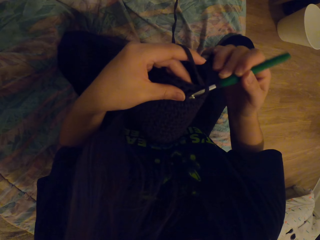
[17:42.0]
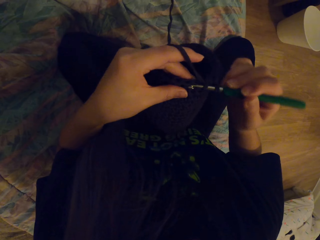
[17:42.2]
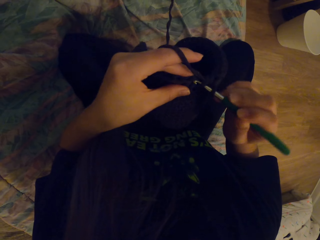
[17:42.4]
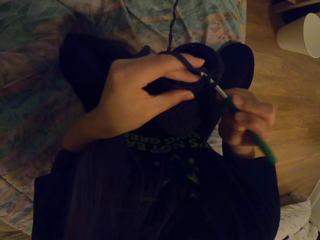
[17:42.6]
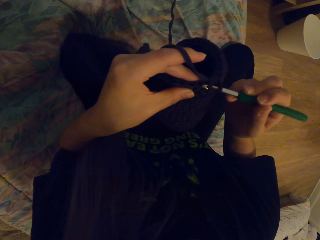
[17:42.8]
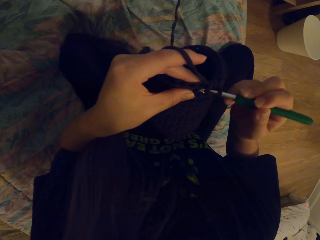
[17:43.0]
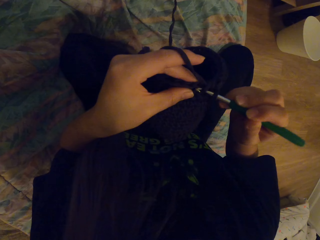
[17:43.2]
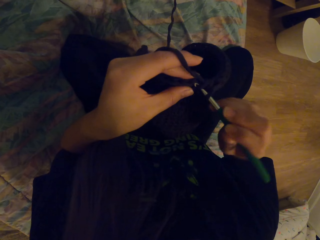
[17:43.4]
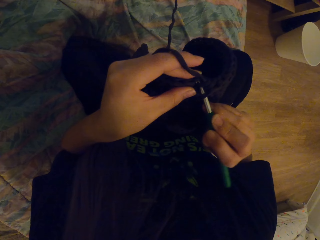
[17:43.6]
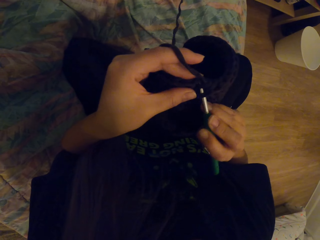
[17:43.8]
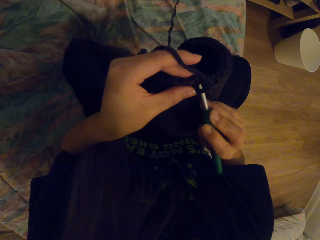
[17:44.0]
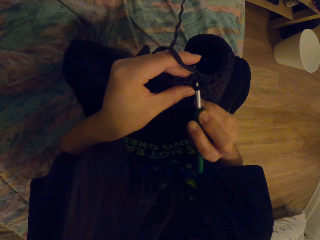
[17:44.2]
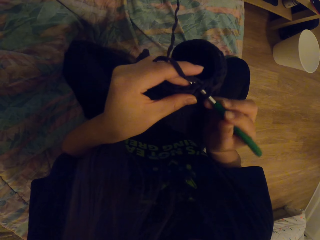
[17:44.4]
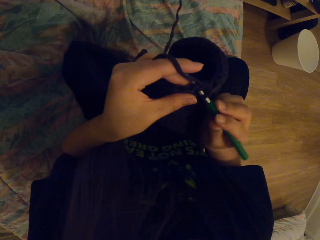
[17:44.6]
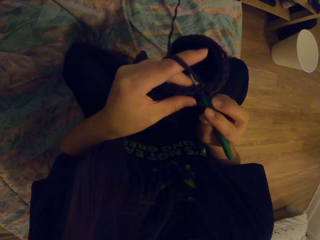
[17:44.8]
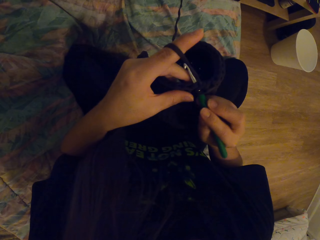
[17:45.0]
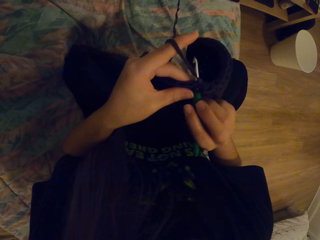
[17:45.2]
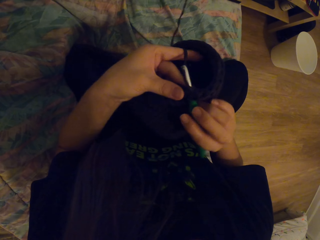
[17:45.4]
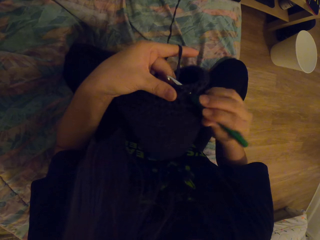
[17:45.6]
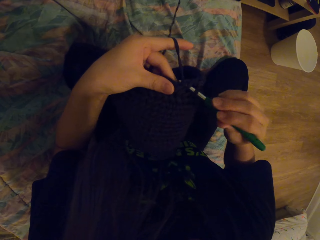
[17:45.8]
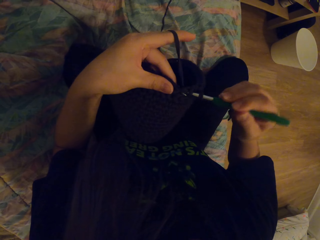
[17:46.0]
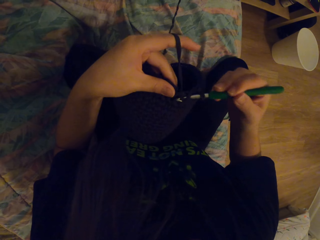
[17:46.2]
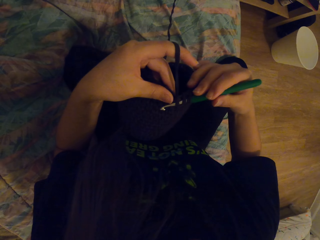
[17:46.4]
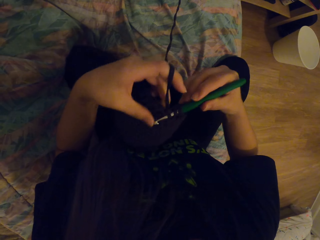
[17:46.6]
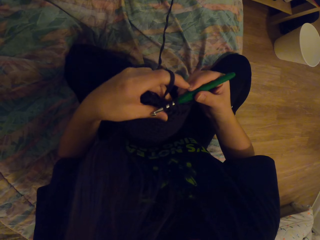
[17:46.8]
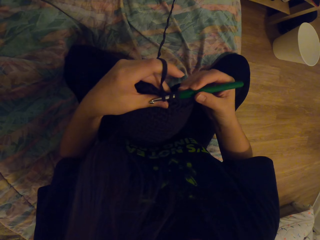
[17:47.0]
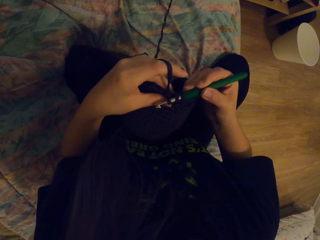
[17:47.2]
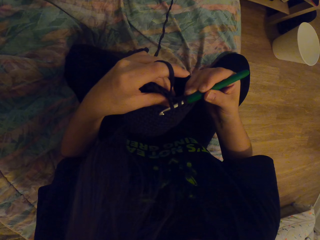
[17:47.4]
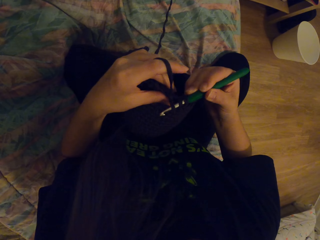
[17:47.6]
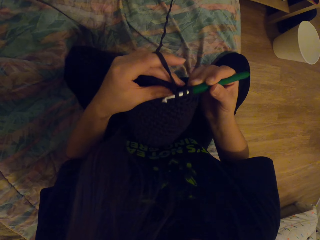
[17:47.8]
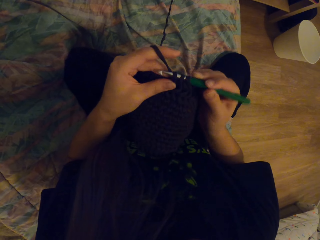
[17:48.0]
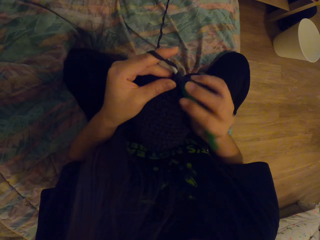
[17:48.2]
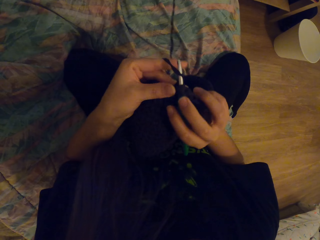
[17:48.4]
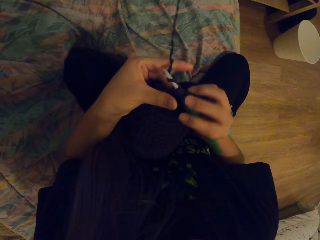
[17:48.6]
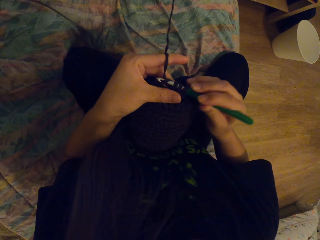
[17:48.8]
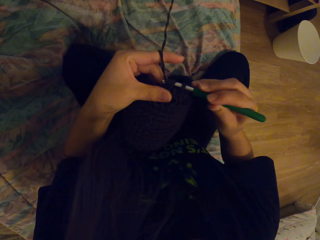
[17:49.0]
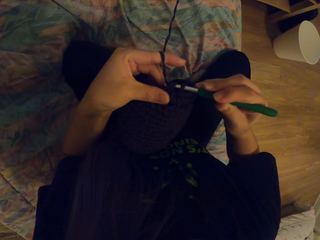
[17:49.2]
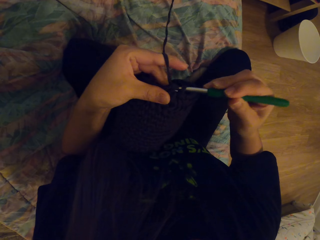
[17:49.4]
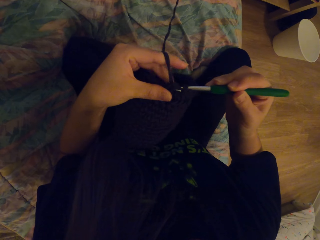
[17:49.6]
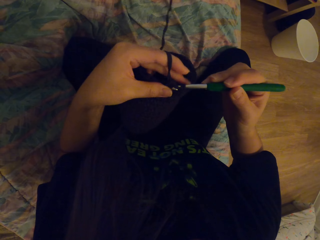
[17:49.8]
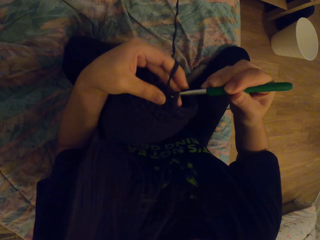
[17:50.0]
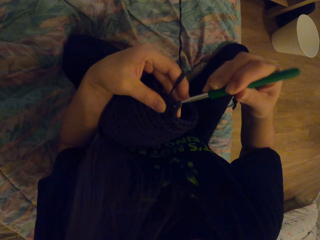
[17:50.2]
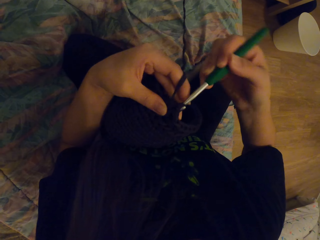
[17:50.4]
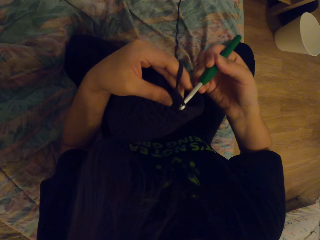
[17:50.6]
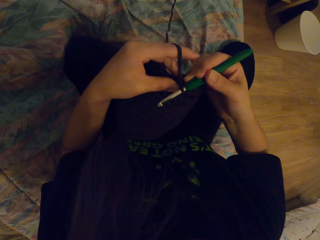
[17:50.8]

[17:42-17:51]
The camera wearer inserts the crochet in the fabric. They weave the fabric with the crochet.

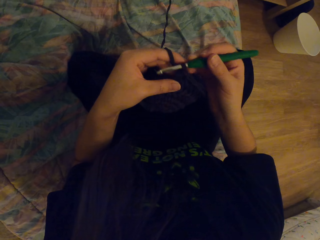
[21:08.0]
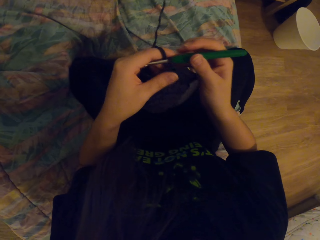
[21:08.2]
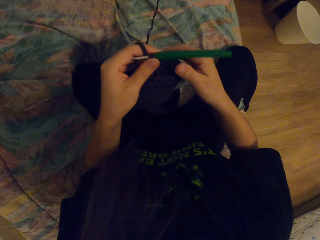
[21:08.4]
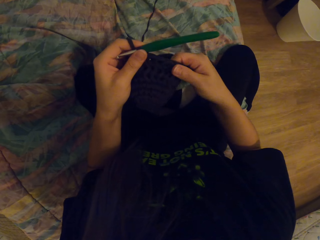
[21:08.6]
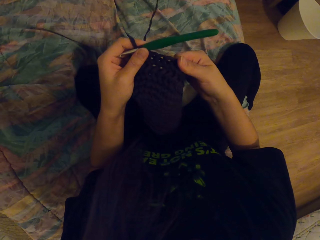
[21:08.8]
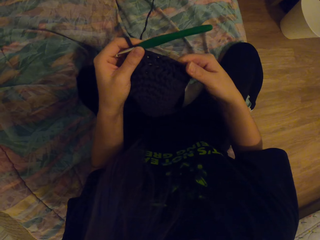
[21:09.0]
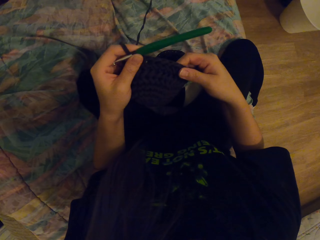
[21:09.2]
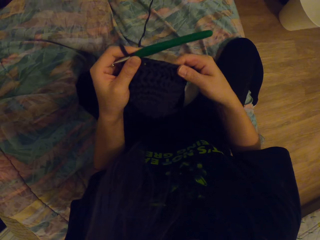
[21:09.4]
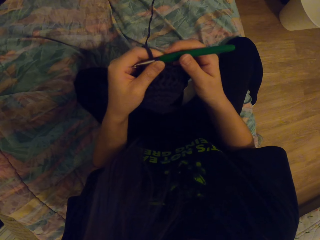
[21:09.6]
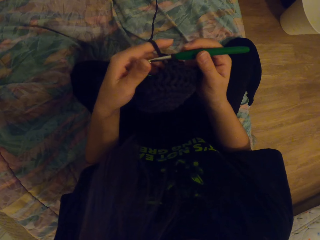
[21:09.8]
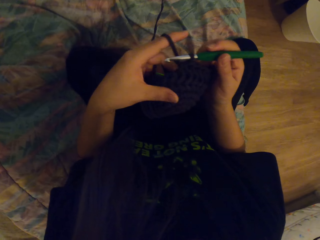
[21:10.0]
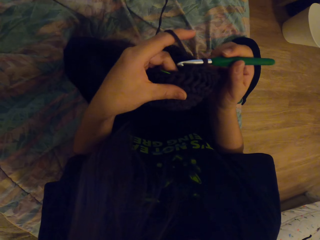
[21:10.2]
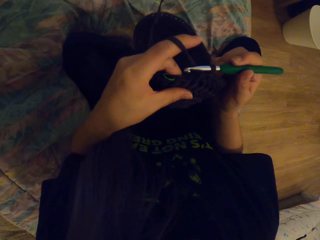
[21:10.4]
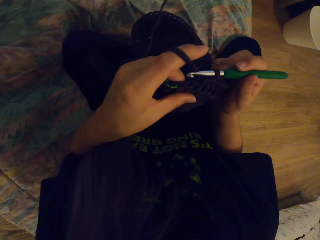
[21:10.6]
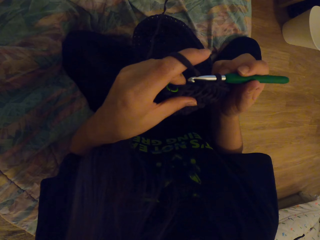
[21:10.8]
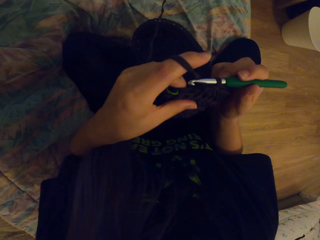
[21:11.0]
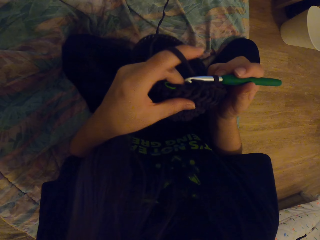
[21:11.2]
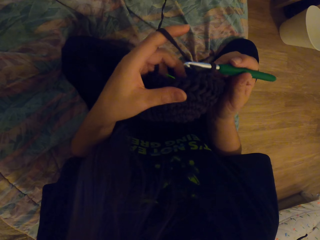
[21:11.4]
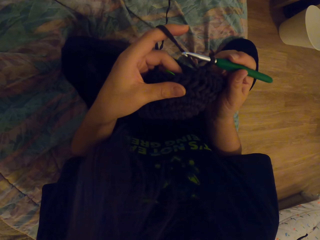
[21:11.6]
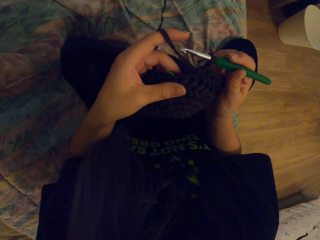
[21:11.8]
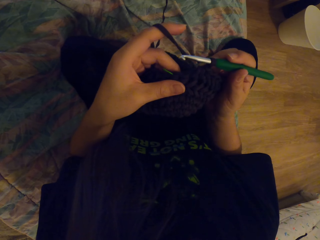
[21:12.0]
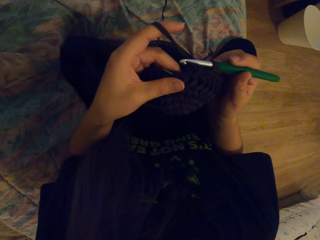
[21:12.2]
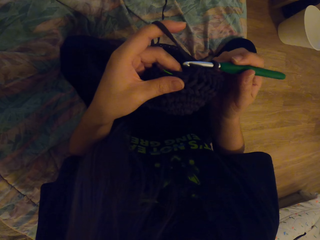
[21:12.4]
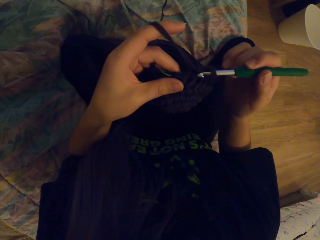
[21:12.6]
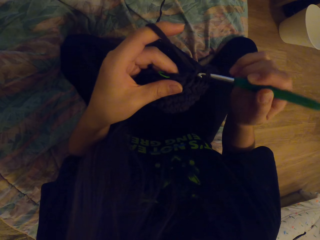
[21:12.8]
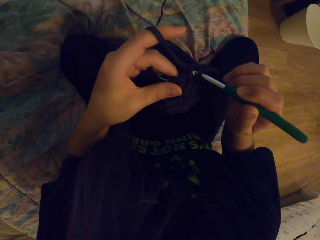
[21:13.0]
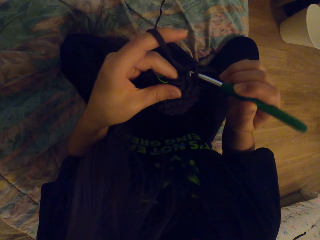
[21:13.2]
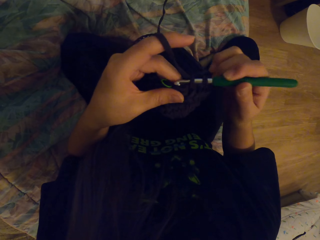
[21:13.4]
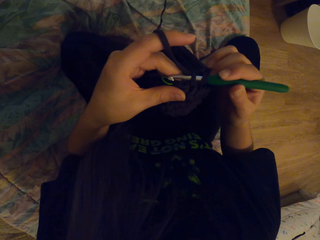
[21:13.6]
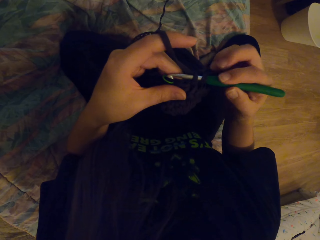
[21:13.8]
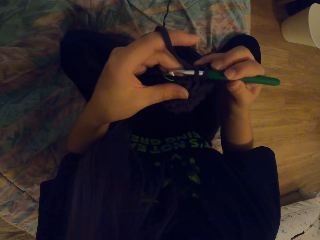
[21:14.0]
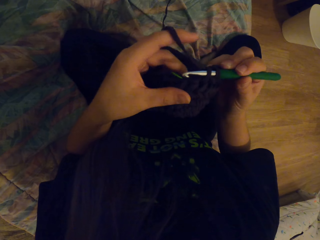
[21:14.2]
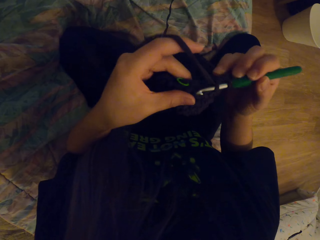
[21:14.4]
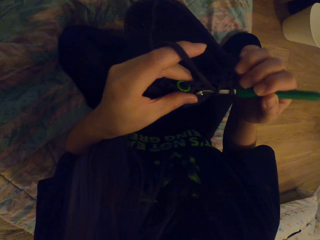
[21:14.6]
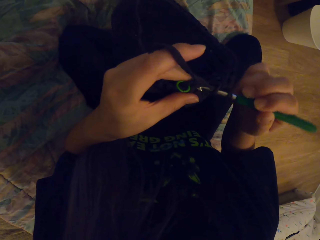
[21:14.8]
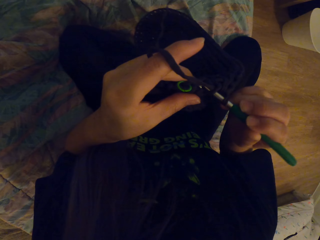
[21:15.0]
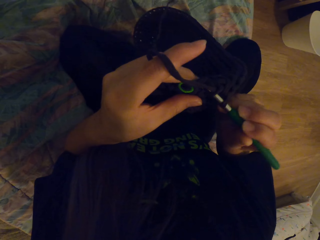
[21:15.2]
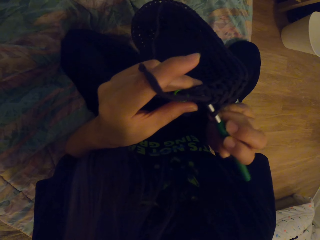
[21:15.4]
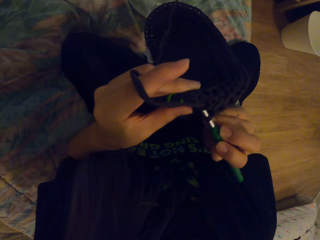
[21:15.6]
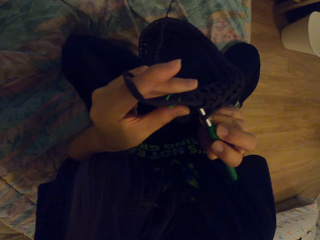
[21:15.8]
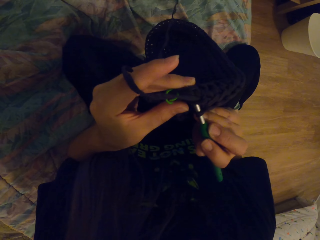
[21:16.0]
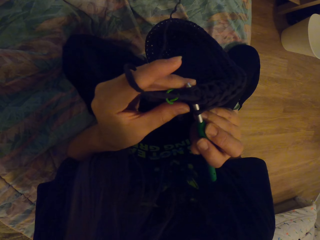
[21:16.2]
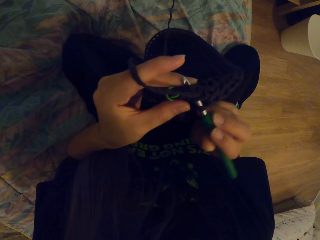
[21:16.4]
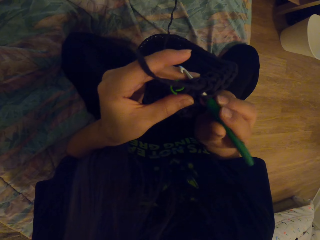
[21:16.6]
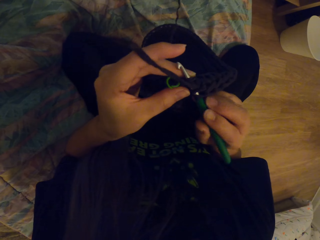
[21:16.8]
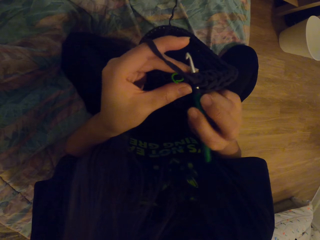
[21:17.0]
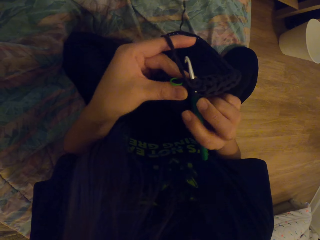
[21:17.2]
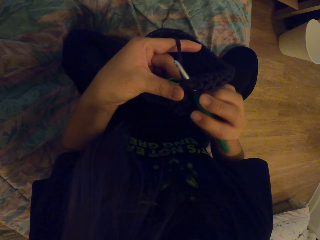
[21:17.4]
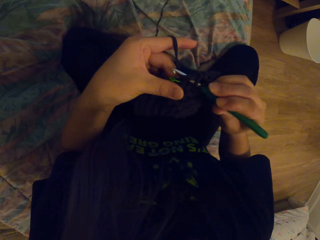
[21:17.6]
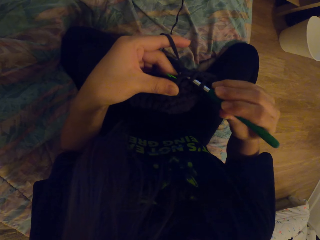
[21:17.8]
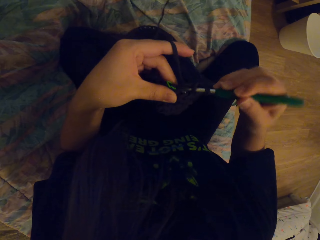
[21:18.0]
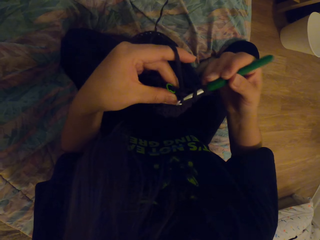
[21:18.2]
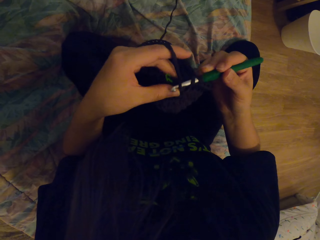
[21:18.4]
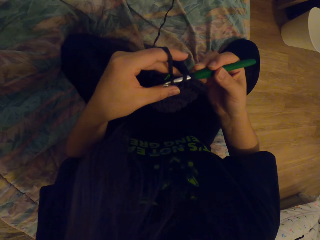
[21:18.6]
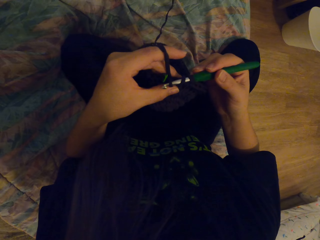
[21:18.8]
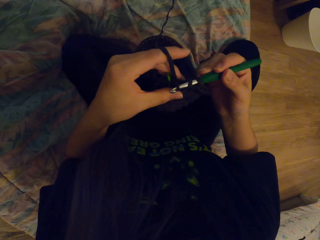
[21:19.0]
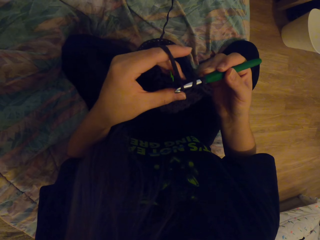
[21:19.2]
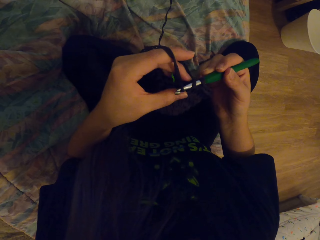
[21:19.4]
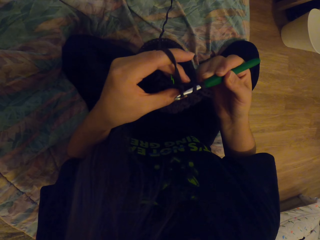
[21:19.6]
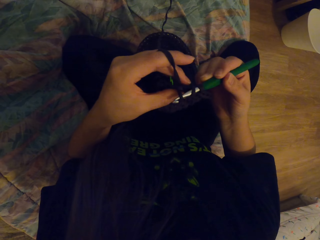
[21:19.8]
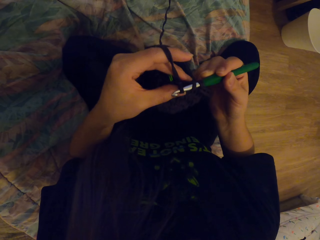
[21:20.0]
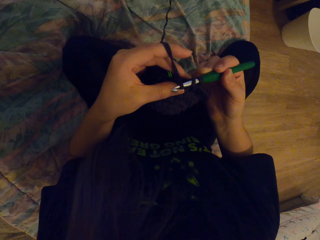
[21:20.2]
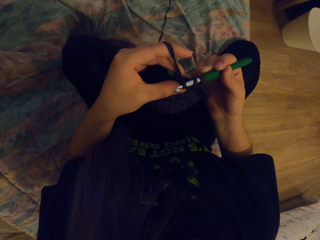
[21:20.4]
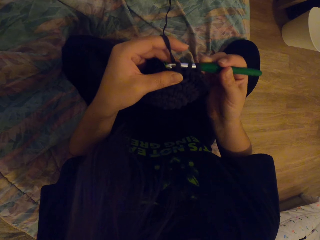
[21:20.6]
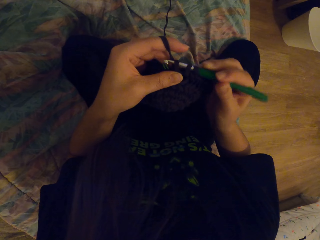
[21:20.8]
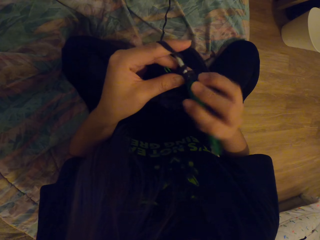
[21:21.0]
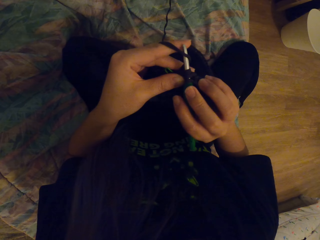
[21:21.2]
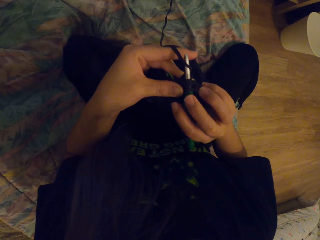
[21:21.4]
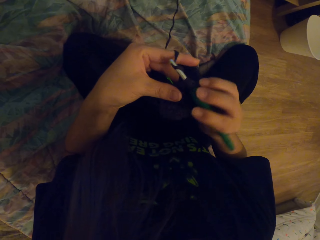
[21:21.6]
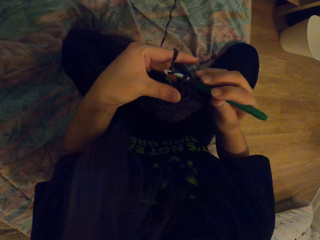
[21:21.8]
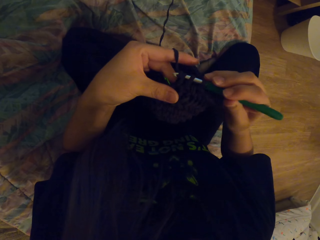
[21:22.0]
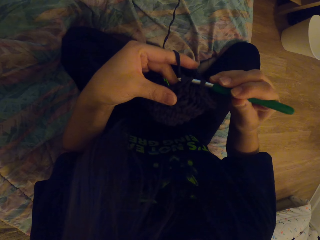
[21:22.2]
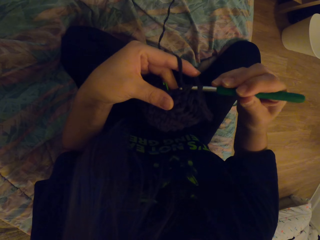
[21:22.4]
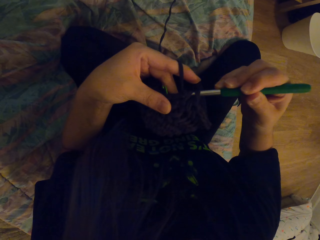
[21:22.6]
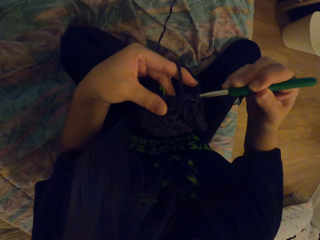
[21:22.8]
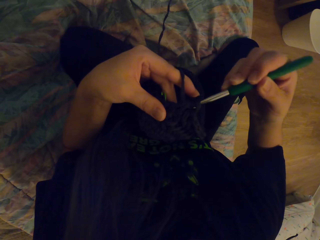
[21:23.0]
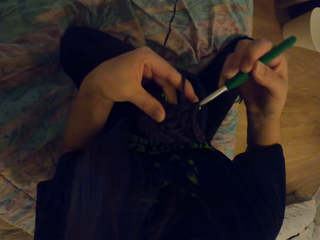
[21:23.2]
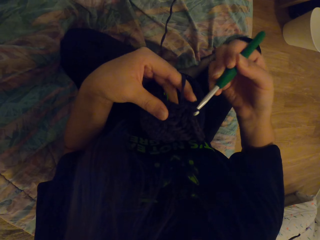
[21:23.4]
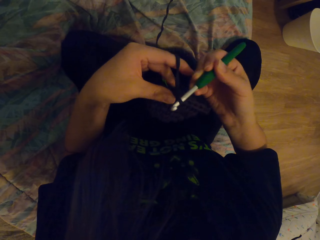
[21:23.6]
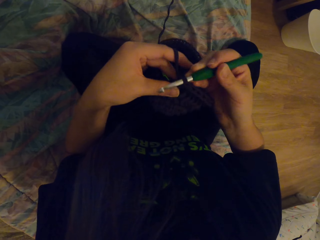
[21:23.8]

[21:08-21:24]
The camera wearer checks the knitted cloth. They knit the cloth.
